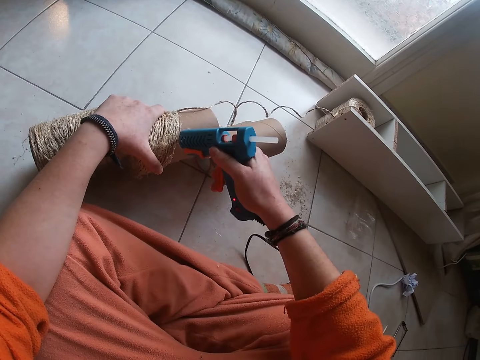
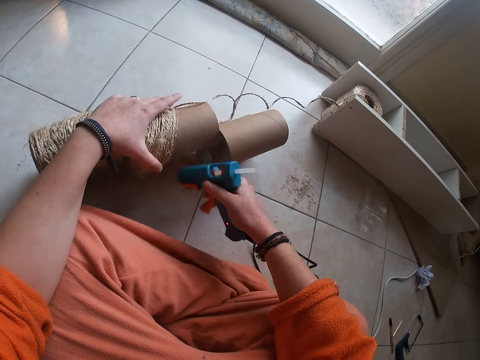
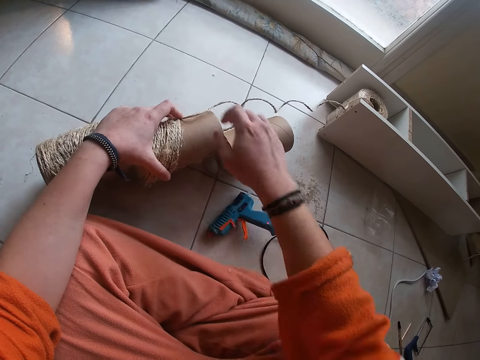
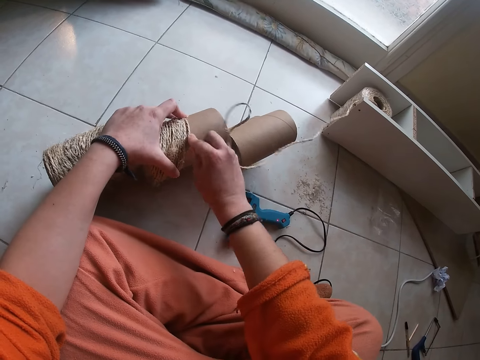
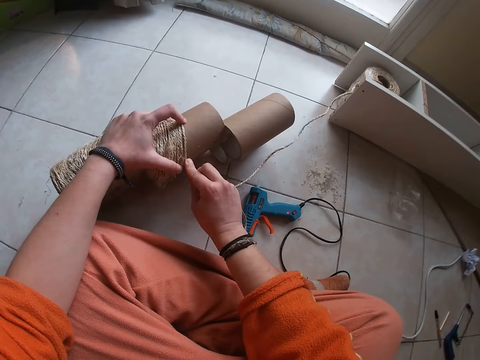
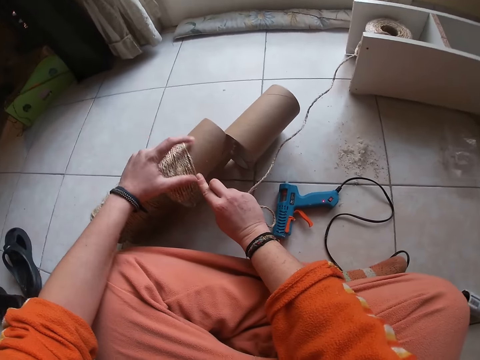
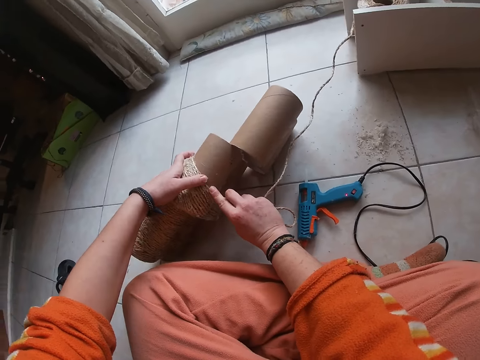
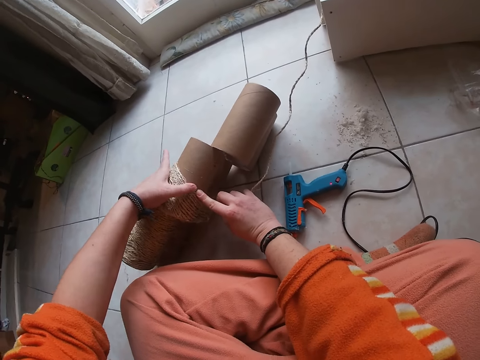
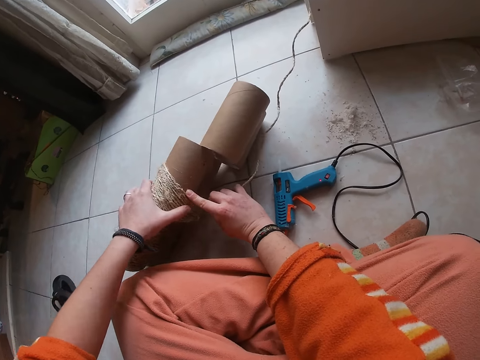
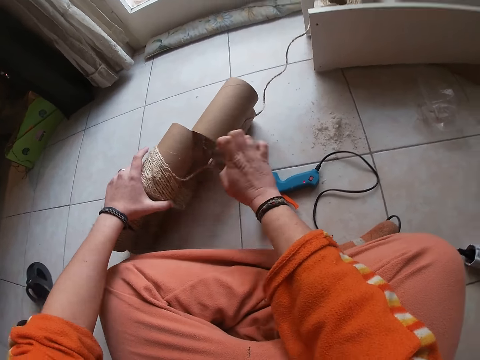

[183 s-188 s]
The camera wearer applies glue on the cotton cord with a glue gun. She drops the hot glue gun on the floor with her right hand. She places the thread on the thread reel with her right hand. She adjusts the cotton cord with both hands. She removes her right hand from the thread.

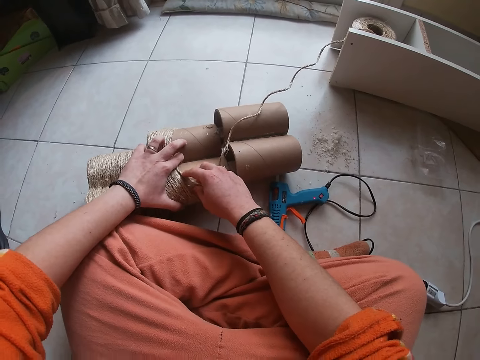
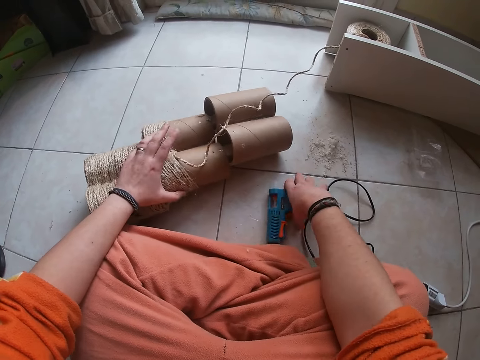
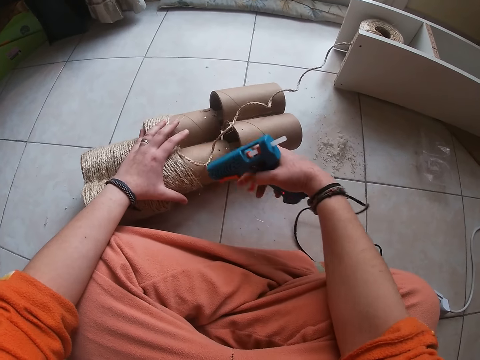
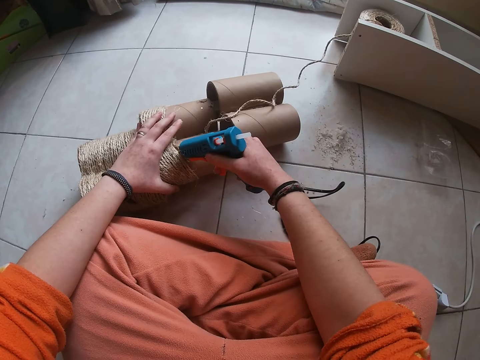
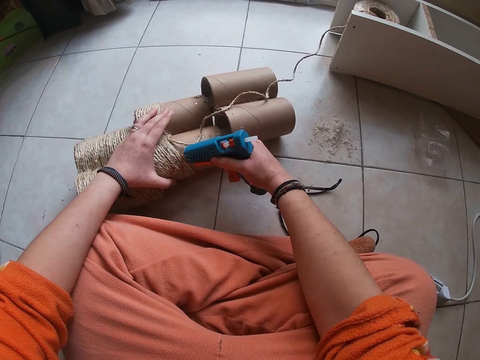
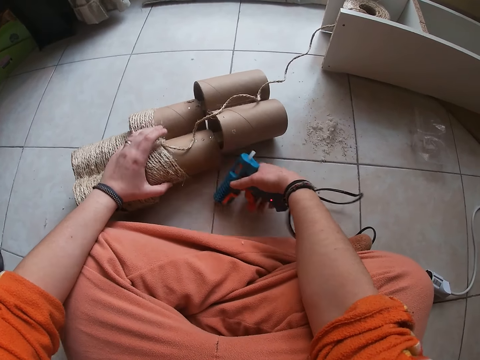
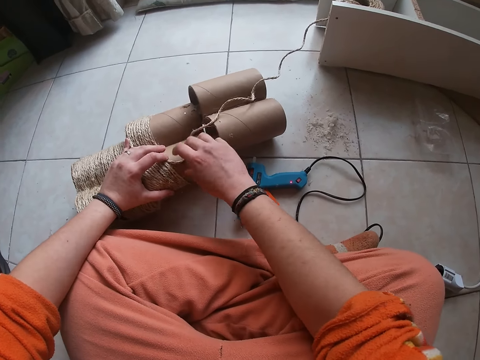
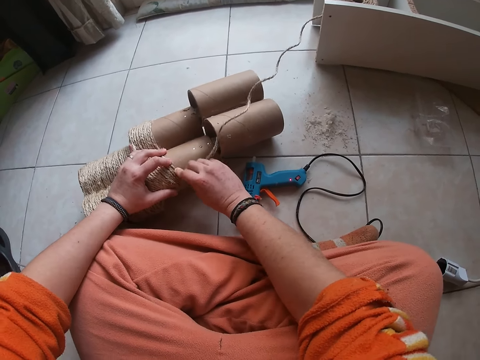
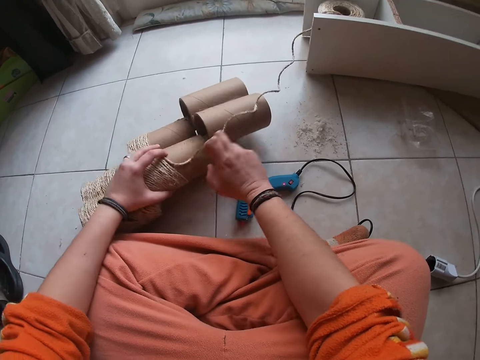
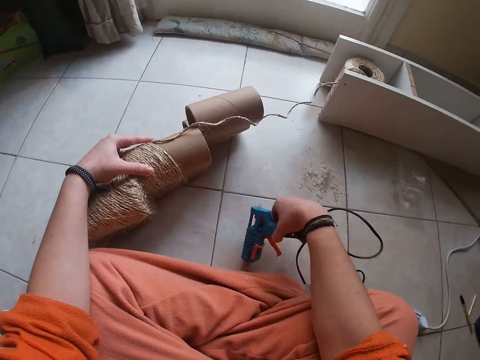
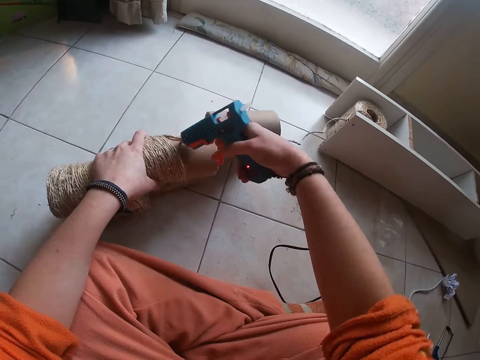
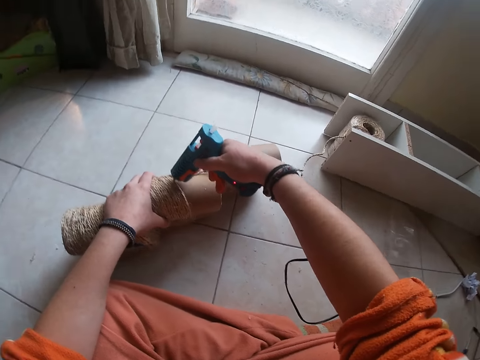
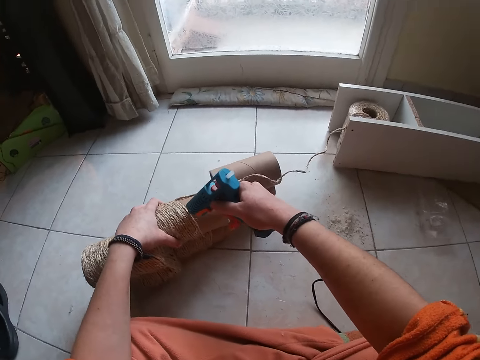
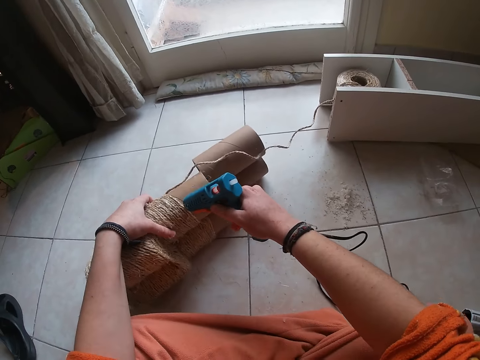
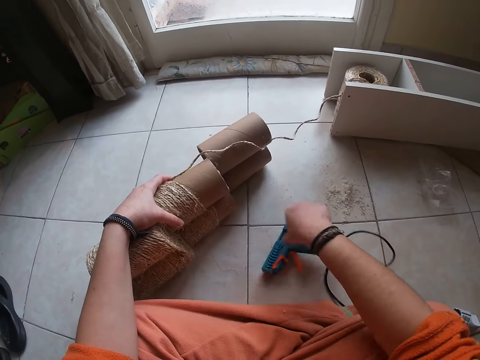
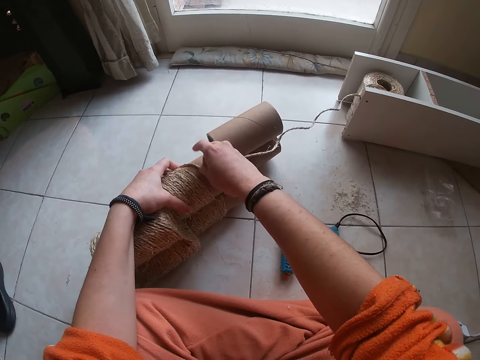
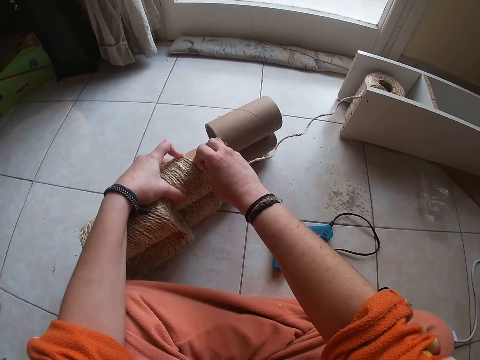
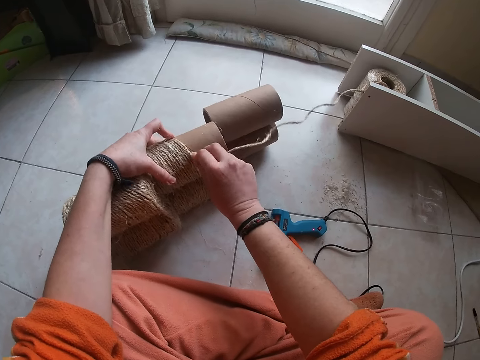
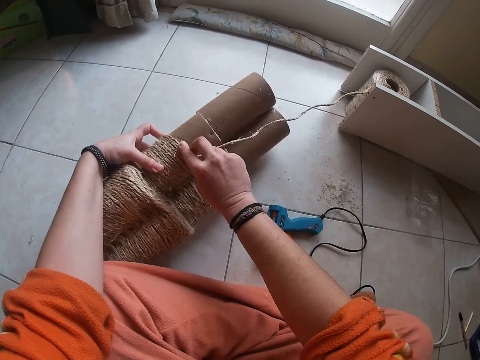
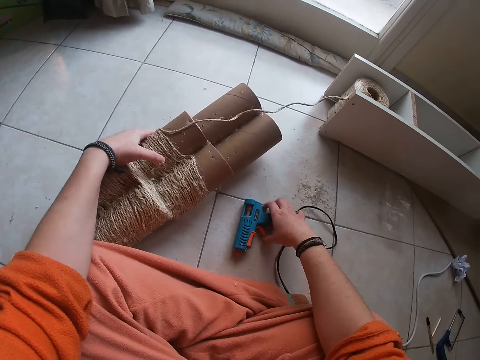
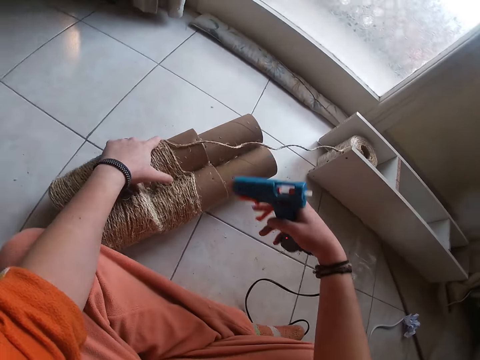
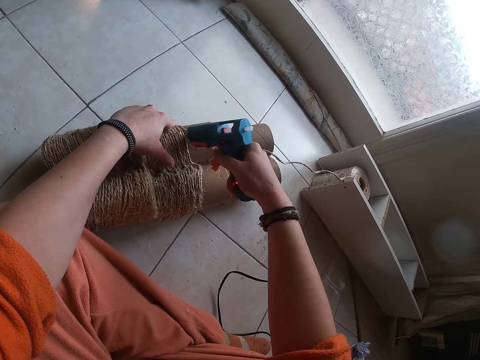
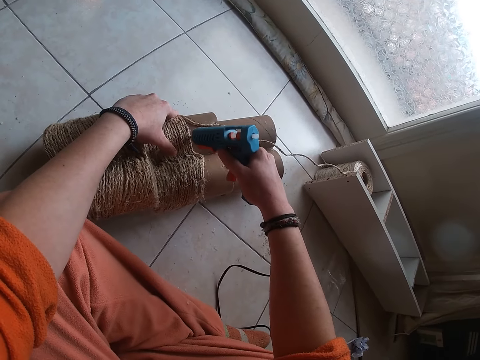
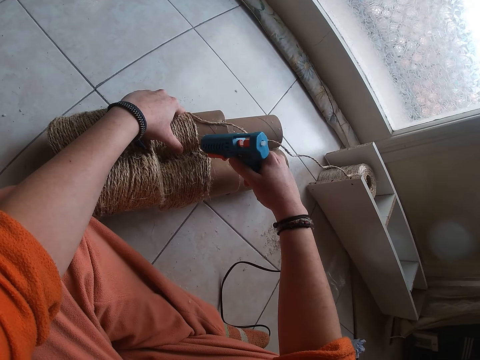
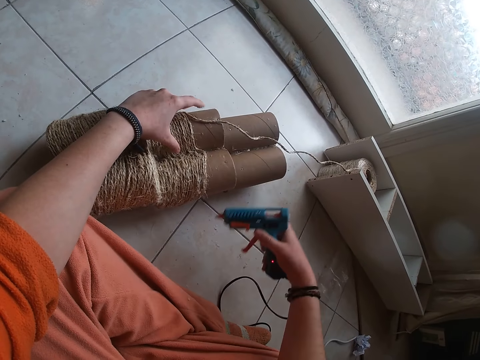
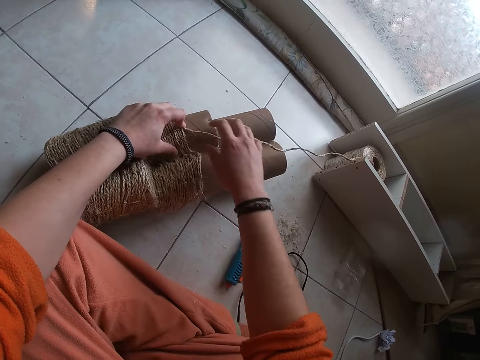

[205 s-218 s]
The camera wearer removes her right hand from the thread. She picks up the hot glue gun on the floor with her right hand. She applies the hot glue gun to the thread reel with her right hand. She drops the hot glue gun on the floor with her right hand. She places the thread on the thread reel with her right hand. She adjusts the cotton cord with both hands. She removes her right hand from the thread. She picks up the hot glue gun on the floor with her right hand. She applies the hot glue gun to the thread reel with her right hand. She drops the hot glue gun on the floor with her right hand. She places the thread on the thread reel with her right hand. She adjusts the cotton cord with both hands. She removes her right hand from the thread. She picks up the hot glue gun on the floor with her right hand. She applies the hot glue gun to the thread reel with her right hand. She drops the hot glue gun on the floor with her right hand.

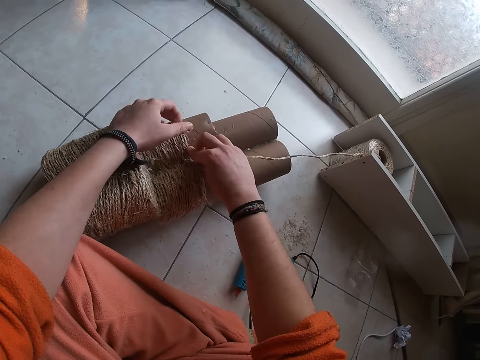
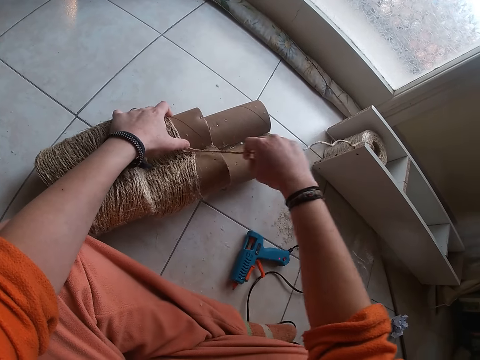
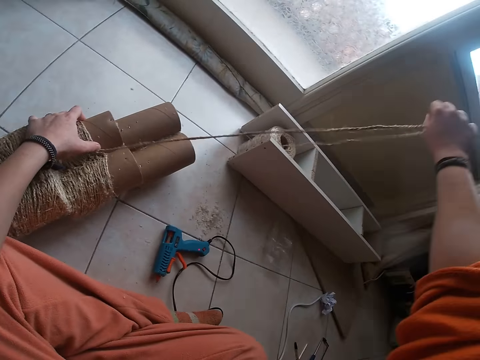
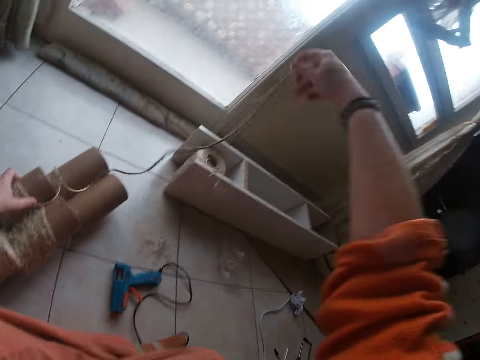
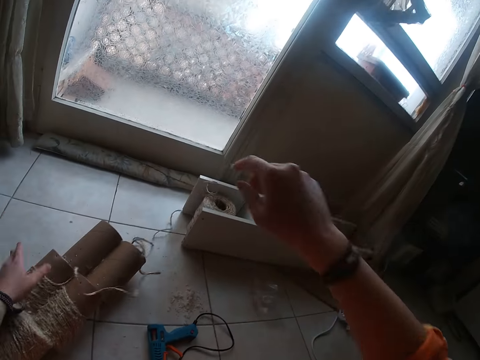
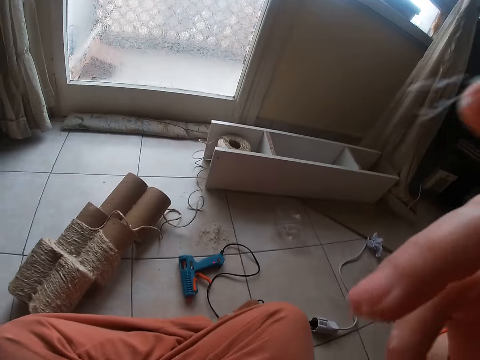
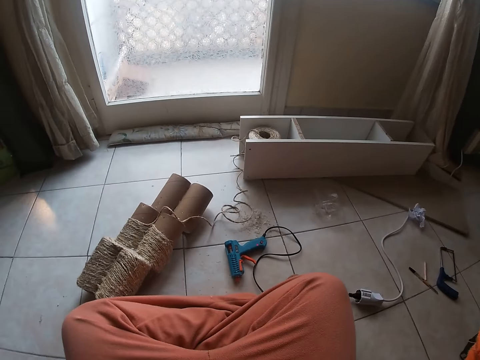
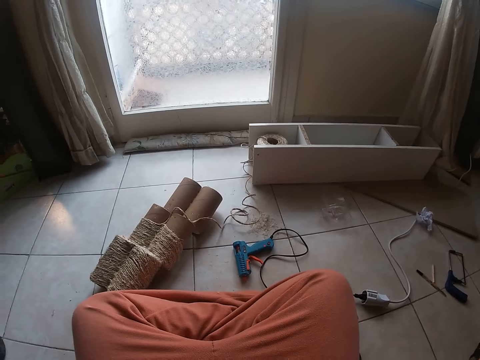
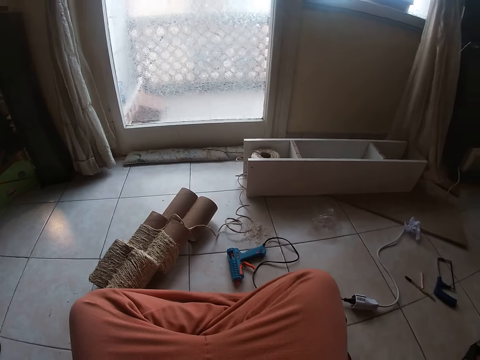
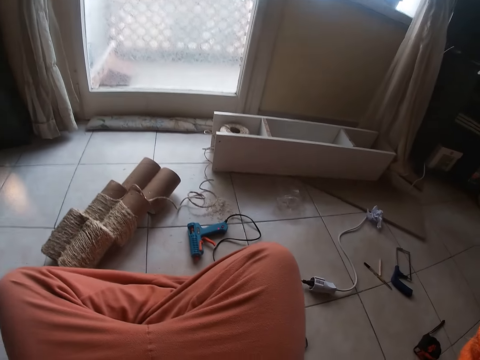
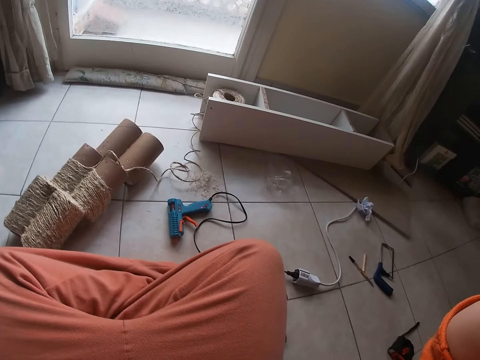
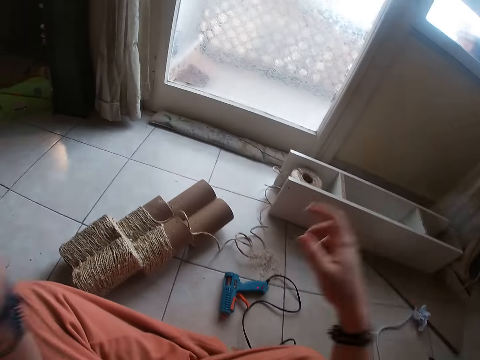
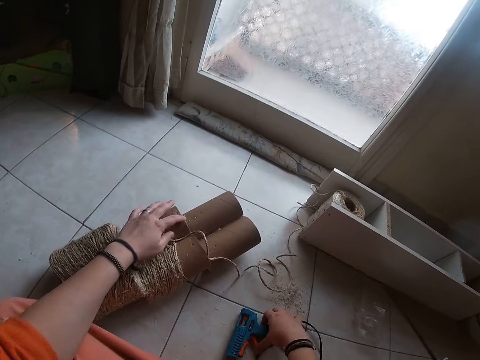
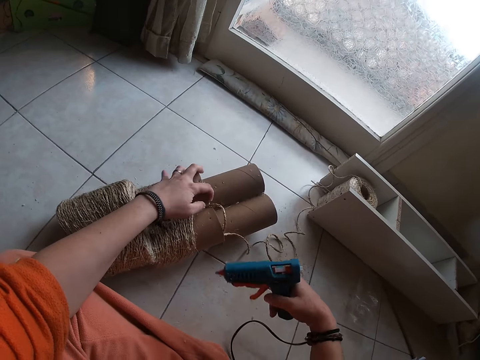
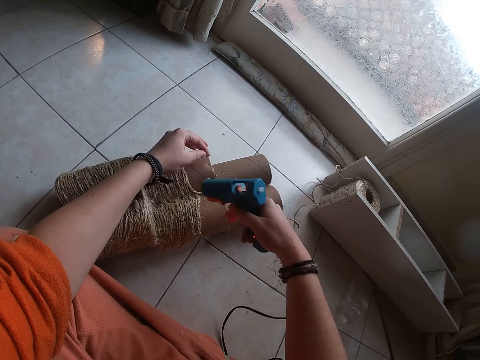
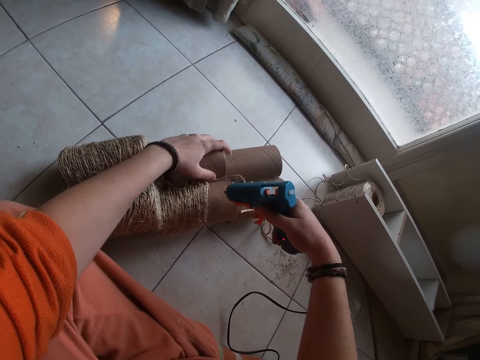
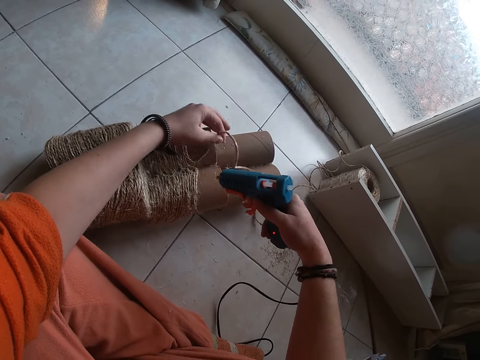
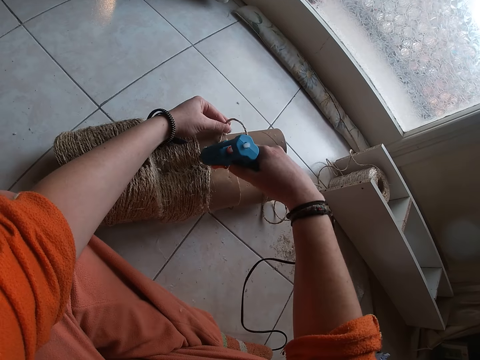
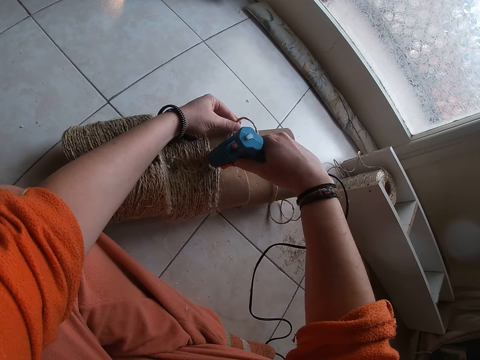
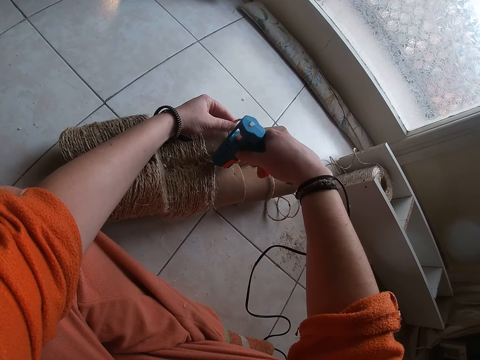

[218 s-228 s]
The camera wearer places the thread on the thread reel with her right hand. She adjusts the cotton cord with both hands. She stretches the thread with her right hand. She straightens the cotton cord with the right hand. She removes her left hand from the thread reel on the floor. She stretches both hands. She picks up the hot glue gun on the floor with her right hand. She holds the thread reel on the floor with her left hand. She holds the cotton cord with the left hand. She holds the thread with her left hand. She applies the hot glue gun to the thread reel with her right hand.
